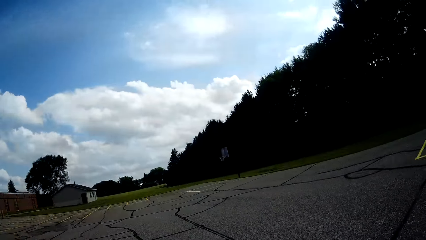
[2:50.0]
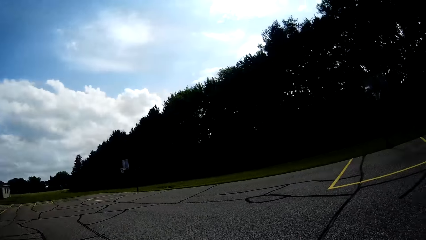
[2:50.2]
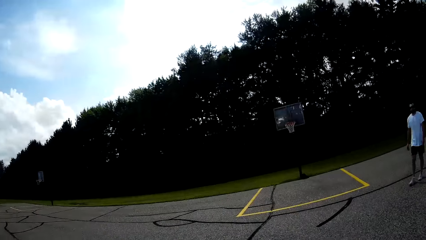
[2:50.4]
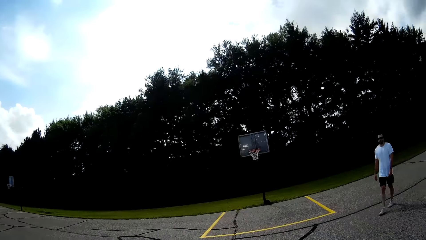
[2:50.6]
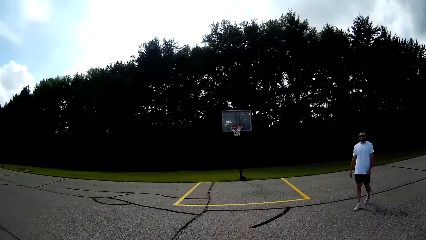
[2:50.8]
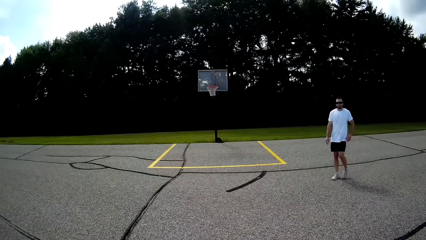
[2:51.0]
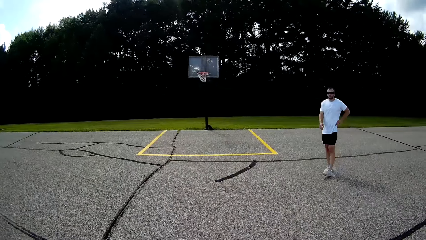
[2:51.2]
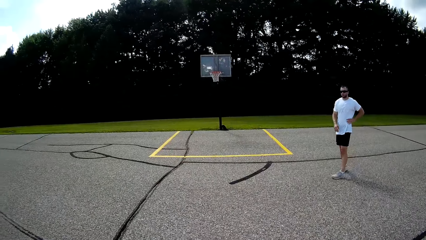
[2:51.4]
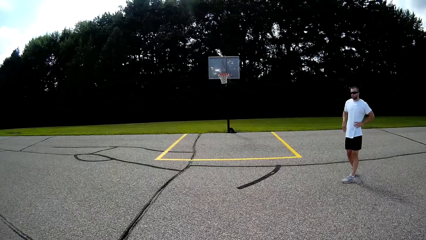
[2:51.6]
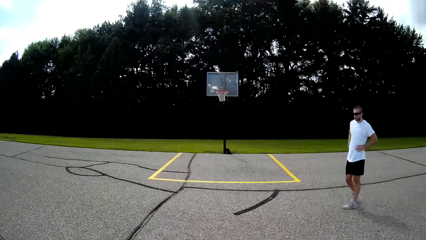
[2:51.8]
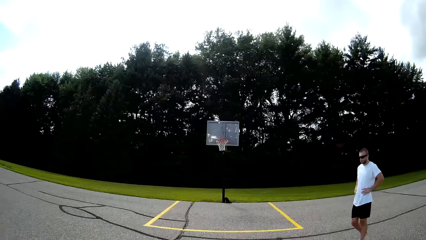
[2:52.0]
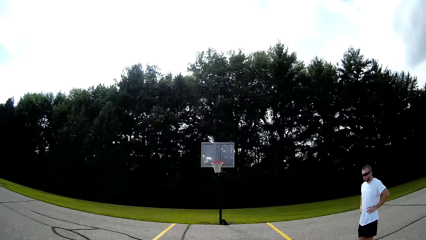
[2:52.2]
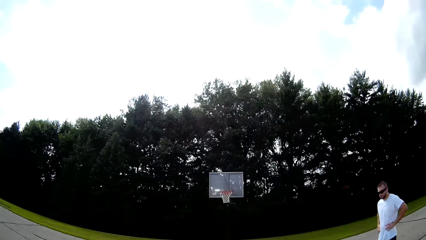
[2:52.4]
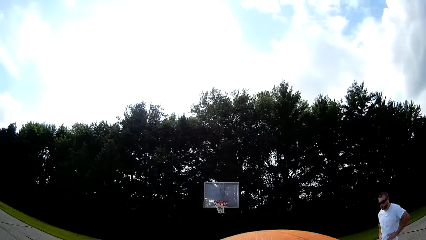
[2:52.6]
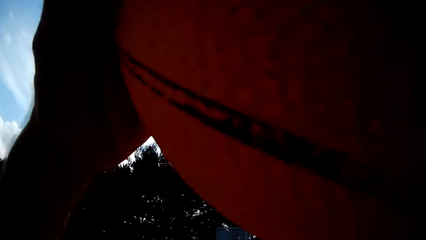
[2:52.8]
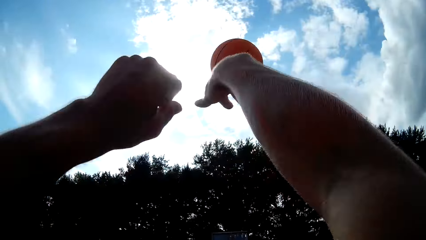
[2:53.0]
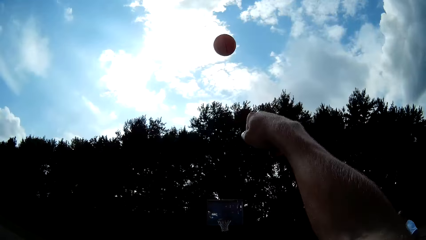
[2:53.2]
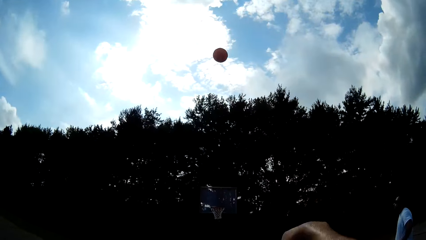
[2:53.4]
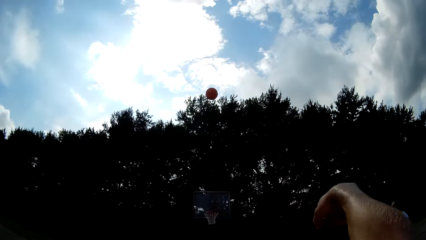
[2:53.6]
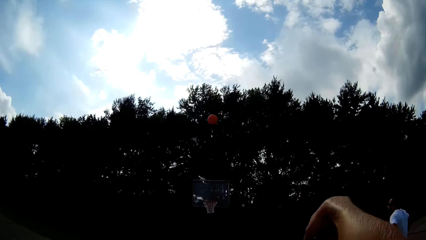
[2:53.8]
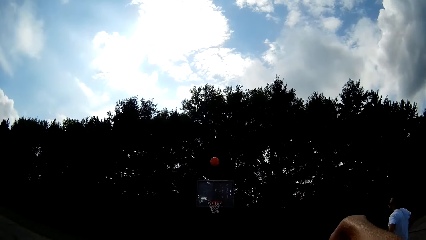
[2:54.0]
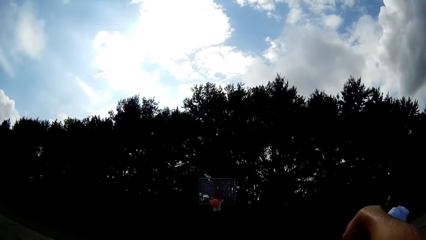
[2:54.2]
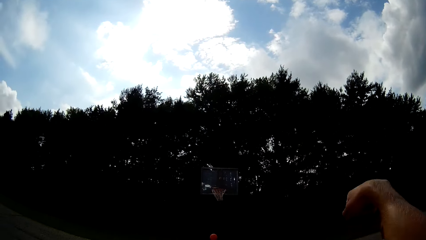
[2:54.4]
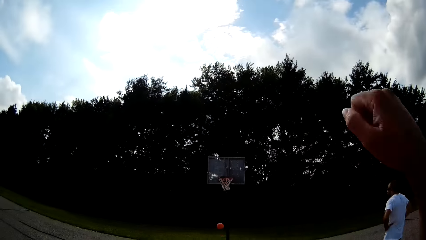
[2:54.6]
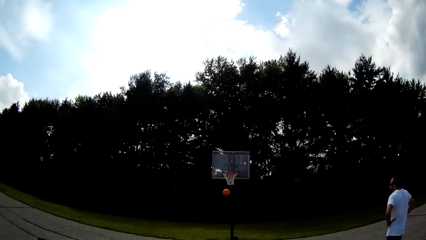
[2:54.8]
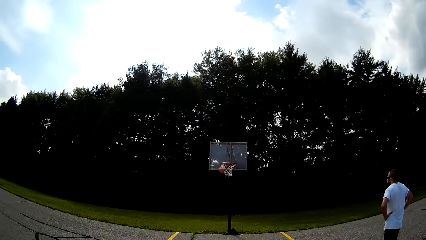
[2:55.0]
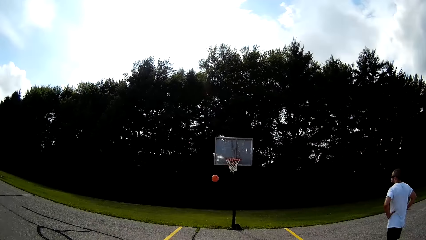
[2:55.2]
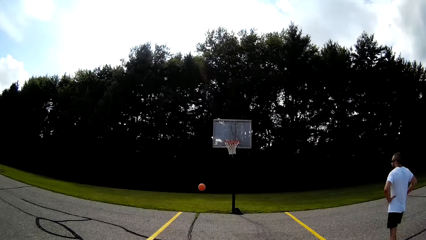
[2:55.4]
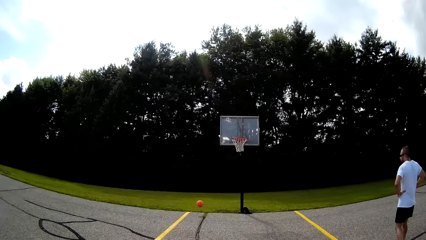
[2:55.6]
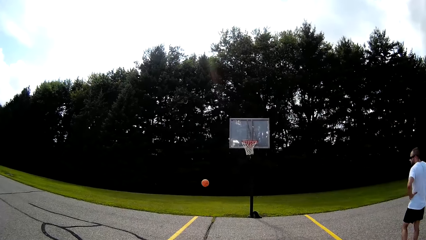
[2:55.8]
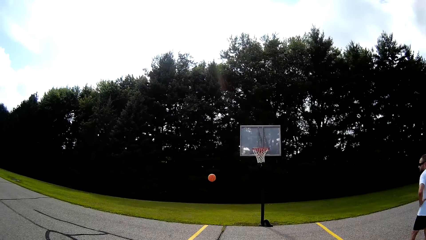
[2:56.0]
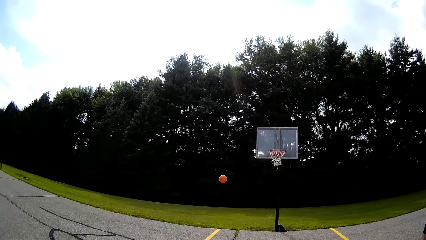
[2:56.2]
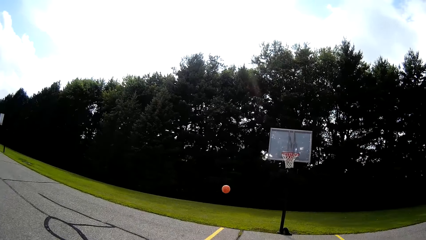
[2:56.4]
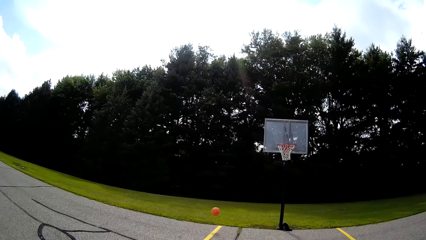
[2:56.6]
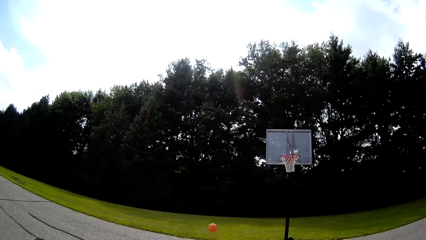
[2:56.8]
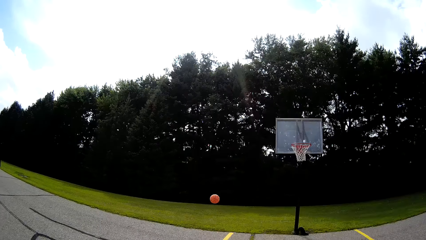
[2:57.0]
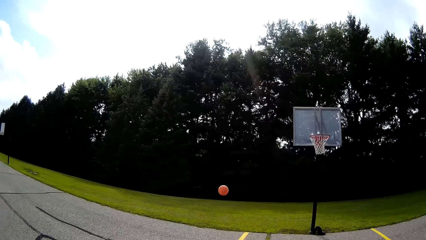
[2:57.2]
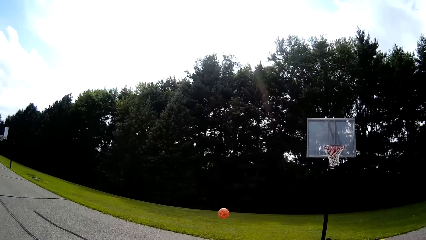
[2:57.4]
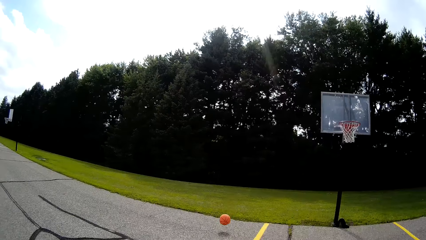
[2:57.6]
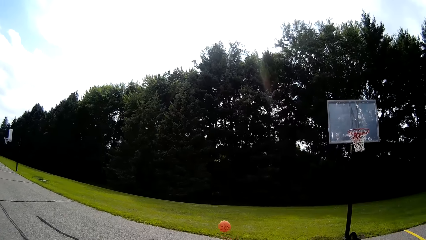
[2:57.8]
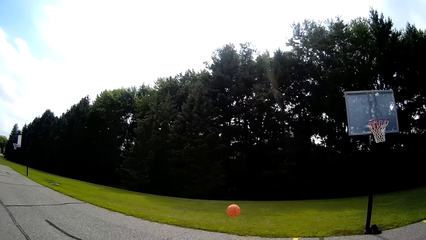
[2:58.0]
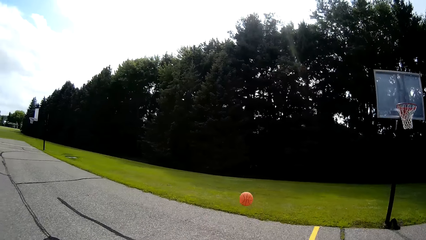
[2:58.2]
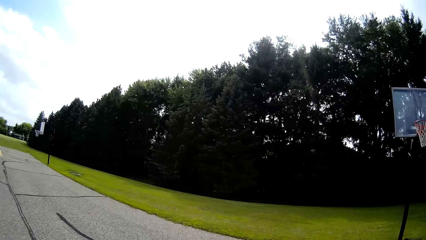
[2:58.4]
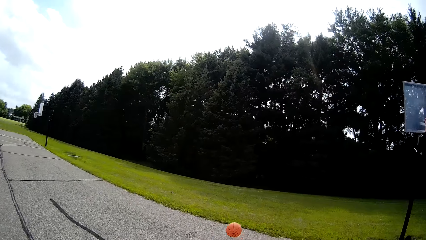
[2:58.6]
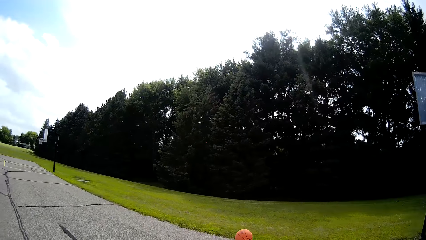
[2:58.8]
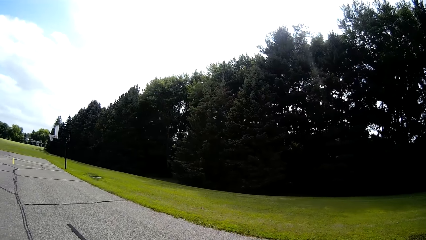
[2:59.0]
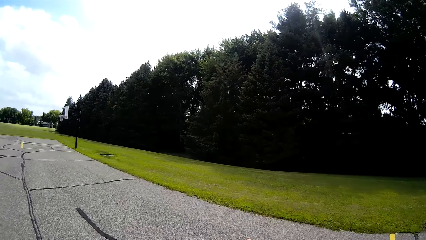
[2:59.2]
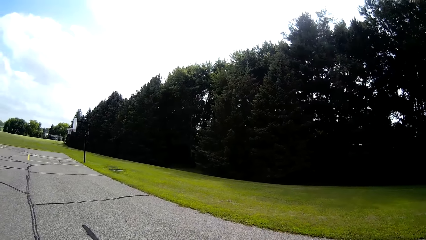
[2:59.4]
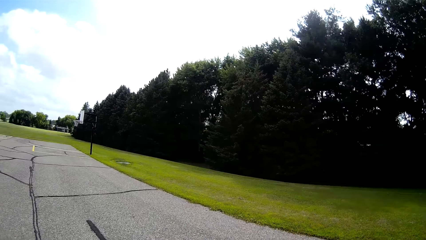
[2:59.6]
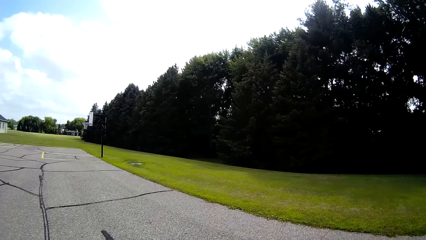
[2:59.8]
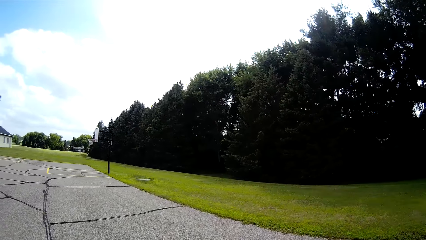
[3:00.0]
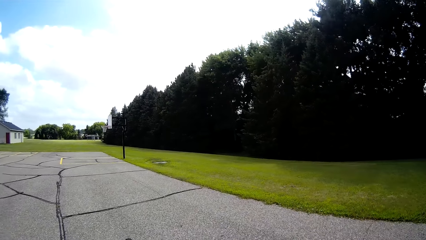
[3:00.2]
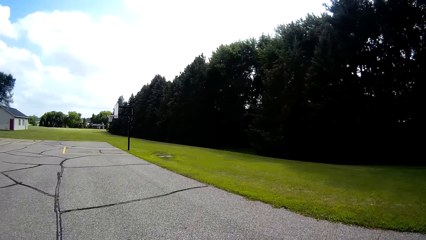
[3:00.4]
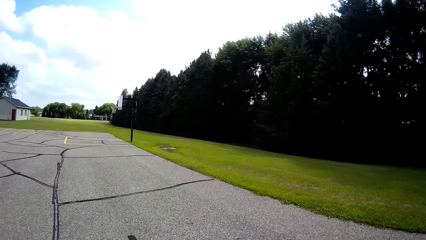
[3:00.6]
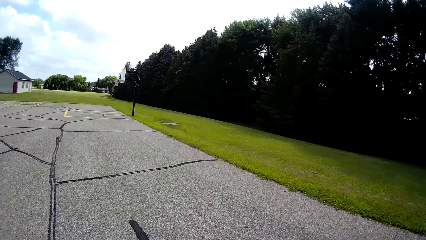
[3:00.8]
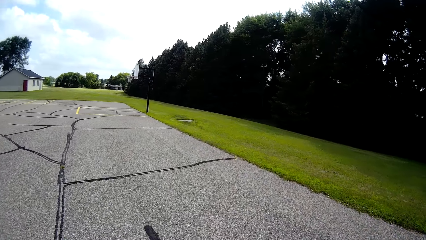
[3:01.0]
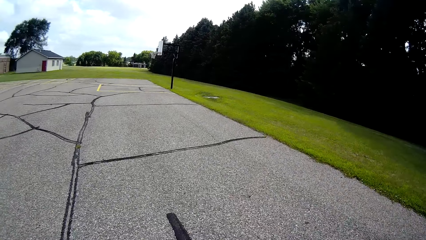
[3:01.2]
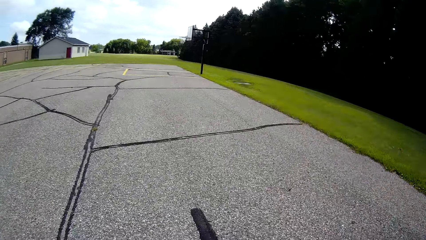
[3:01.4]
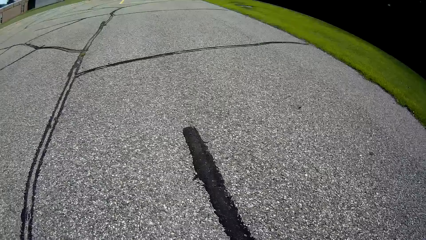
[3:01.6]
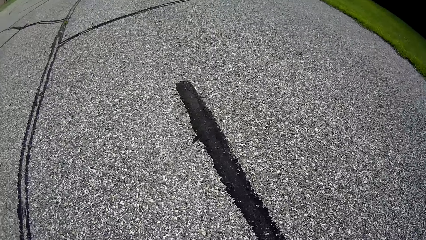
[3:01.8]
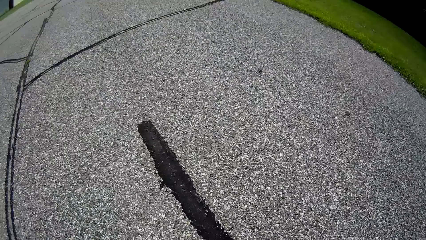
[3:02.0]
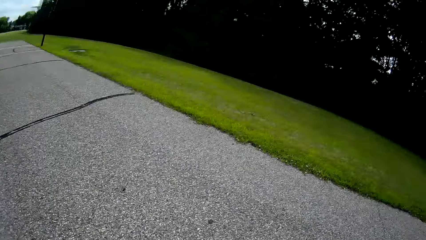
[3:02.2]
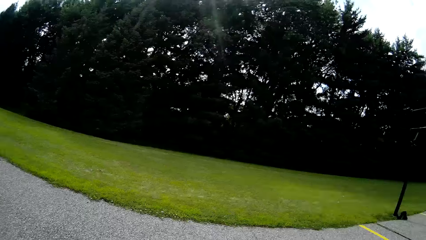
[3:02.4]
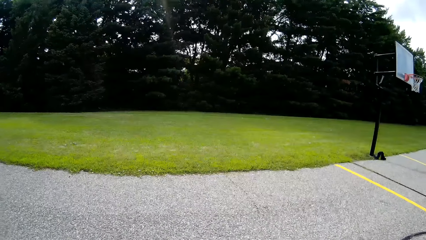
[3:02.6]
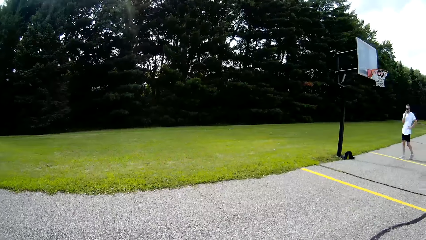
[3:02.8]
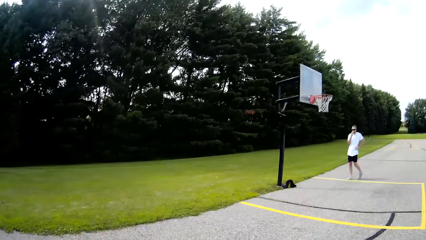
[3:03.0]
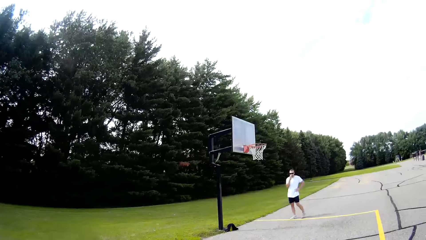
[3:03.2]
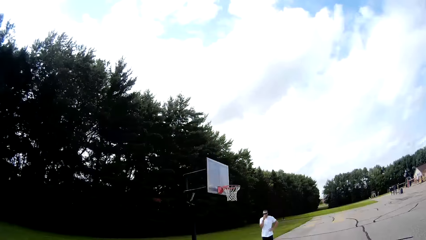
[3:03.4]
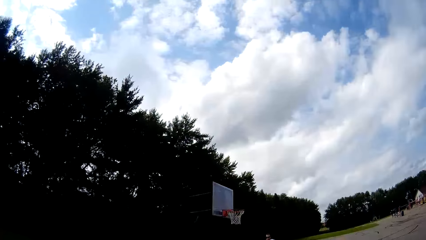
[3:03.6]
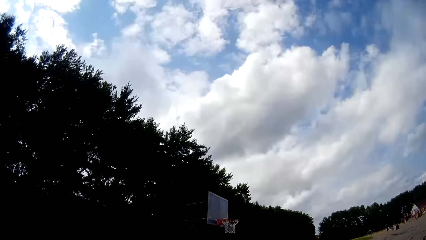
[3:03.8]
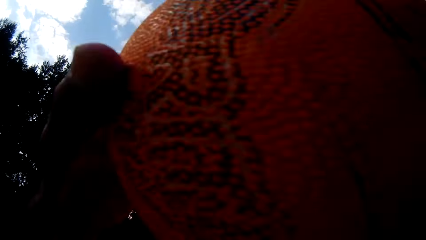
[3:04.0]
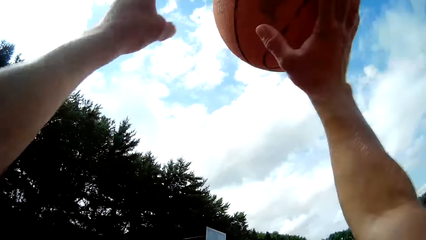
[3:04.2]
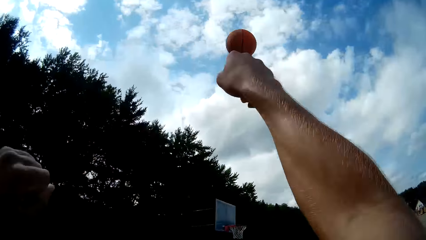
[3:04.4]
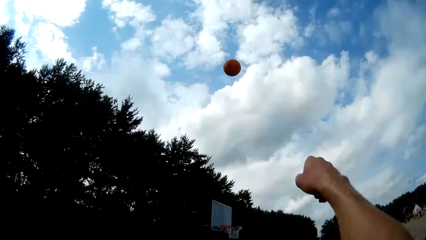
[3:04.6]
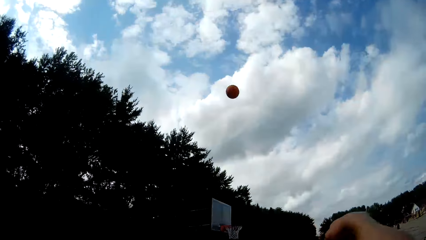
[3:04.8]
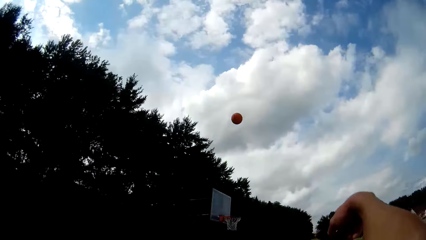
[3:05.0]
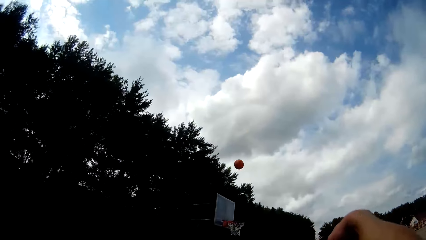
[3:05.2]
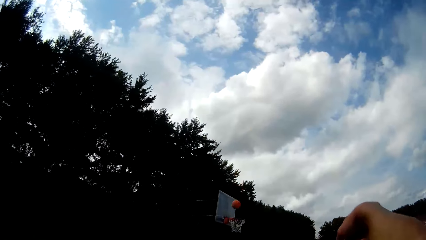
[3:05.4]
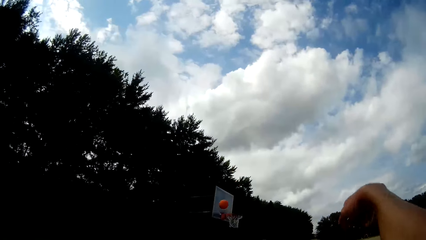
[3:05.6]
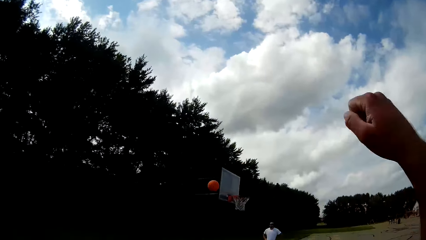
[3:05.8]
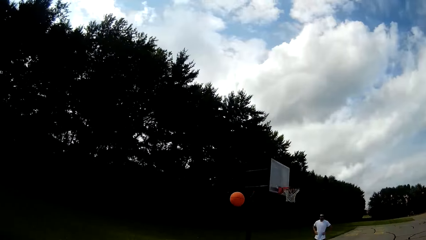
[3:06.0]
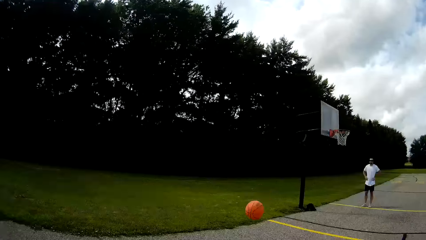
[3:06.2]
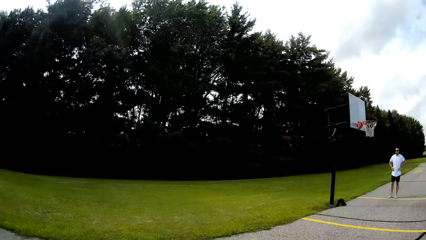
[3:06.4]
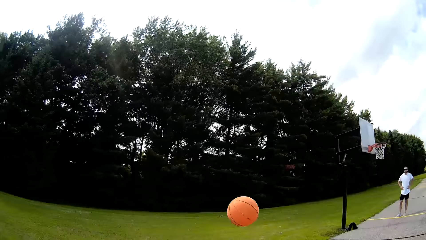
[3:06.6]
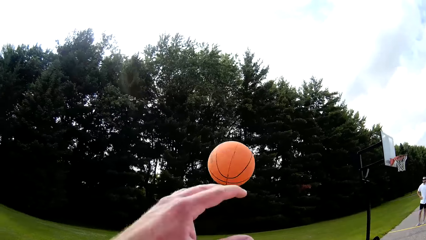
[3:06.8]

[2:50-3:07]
The camera wearer bounces the ball on the ground. He throws the basketball toward the rim with his hands. He catches the basketball with his hands. He throws the basketball toward the rim with his hands.
